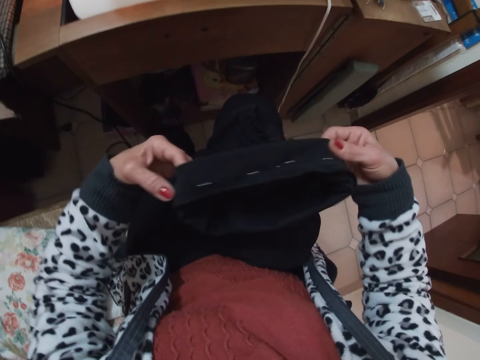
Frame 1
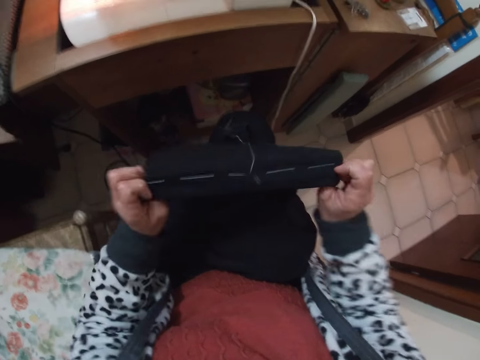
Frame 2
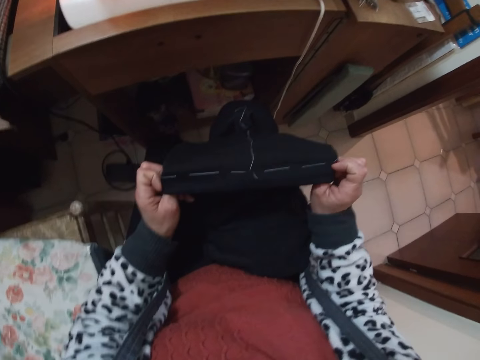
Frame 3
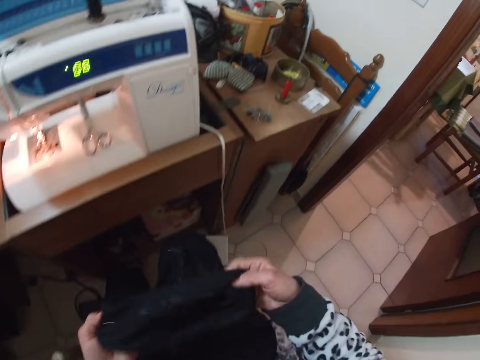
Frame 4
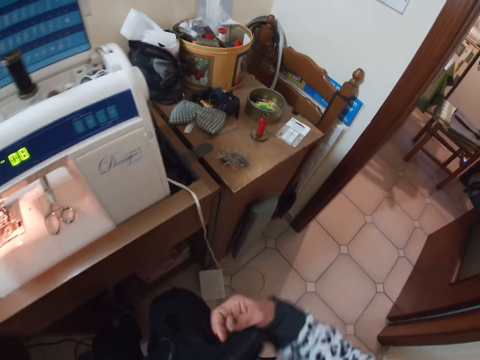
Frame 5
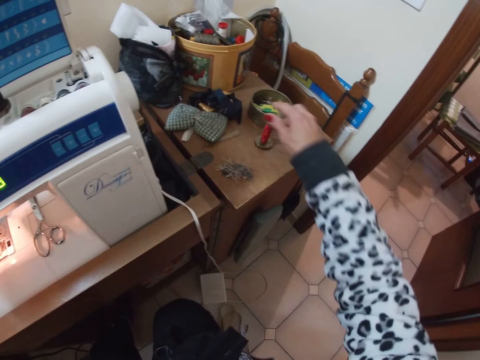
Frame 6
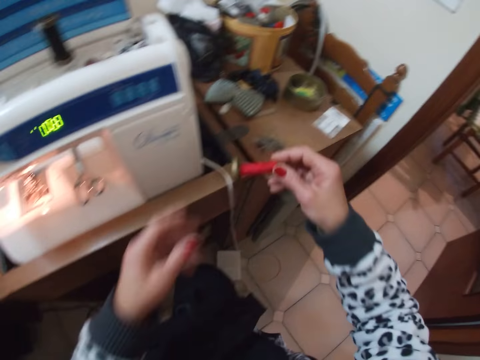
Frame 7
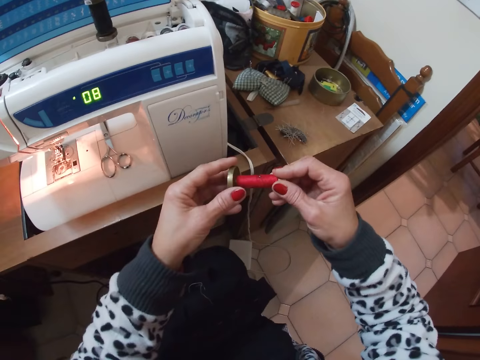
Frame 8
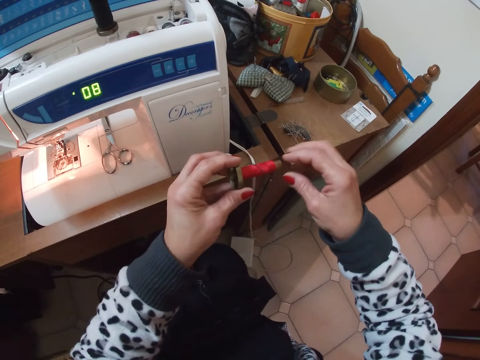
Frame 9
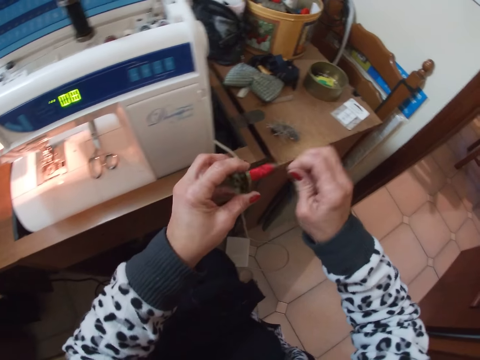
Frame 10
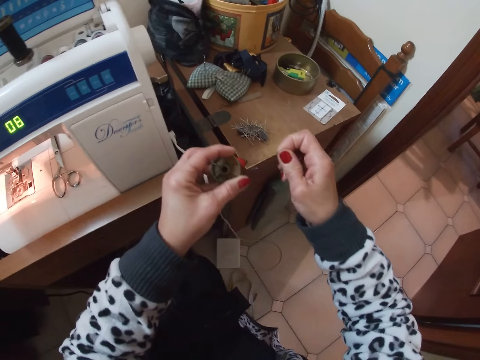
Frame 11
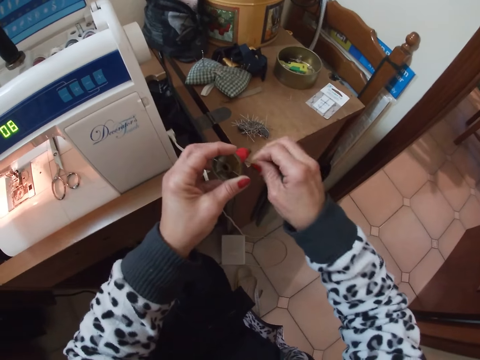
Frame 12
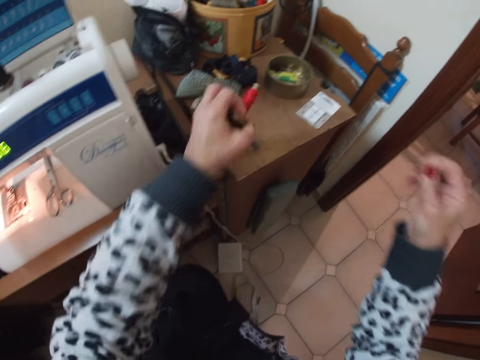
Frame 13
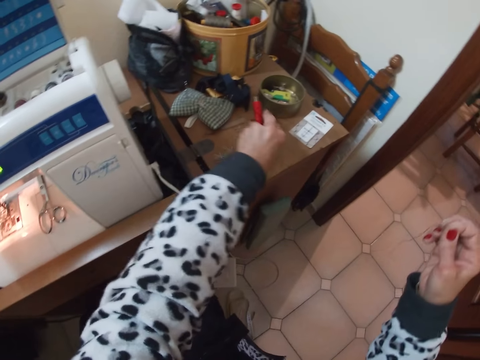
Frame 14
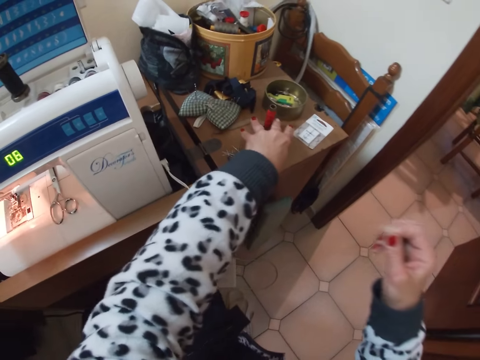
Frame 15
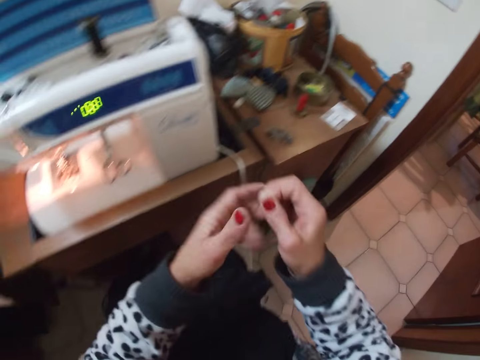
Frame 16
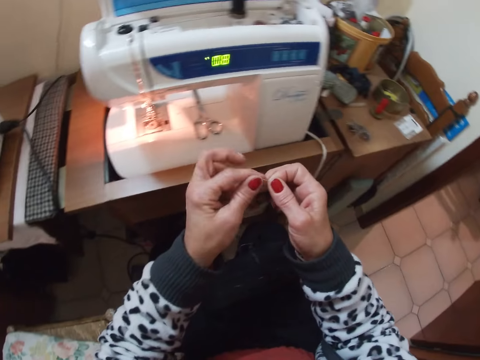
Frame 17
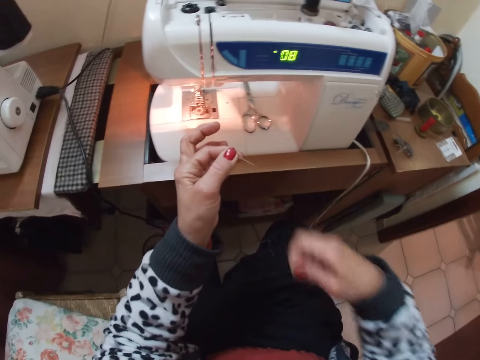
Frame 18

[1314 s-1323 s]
The camera wearer takes the sewing thread. They take the needle. They put down the sewing thread on the table.

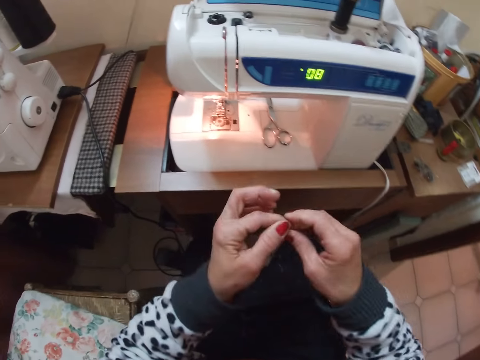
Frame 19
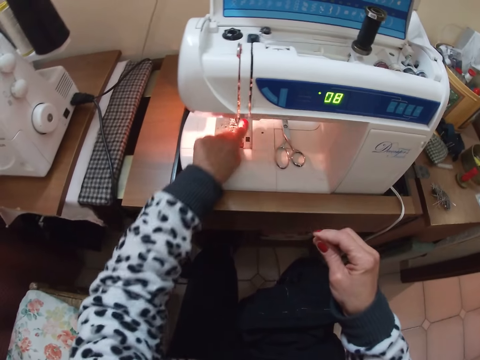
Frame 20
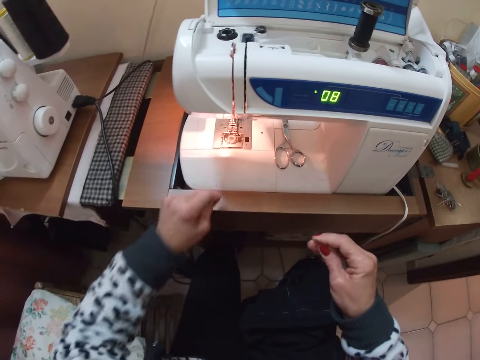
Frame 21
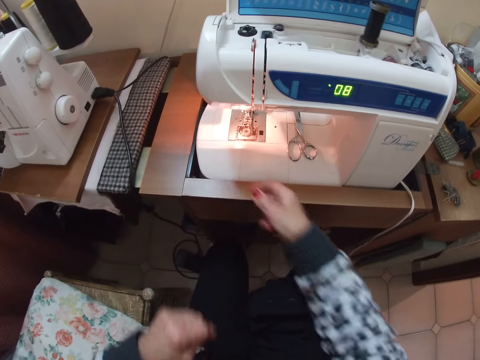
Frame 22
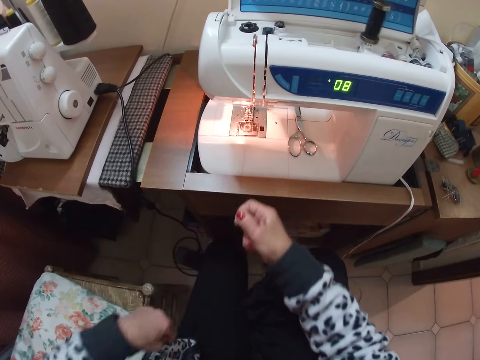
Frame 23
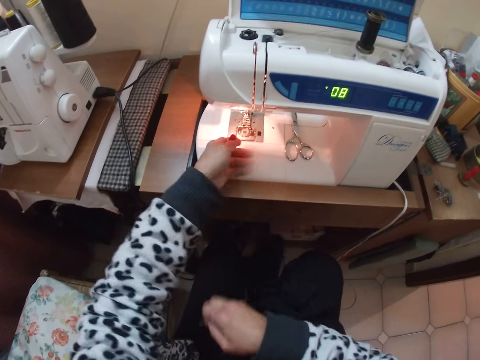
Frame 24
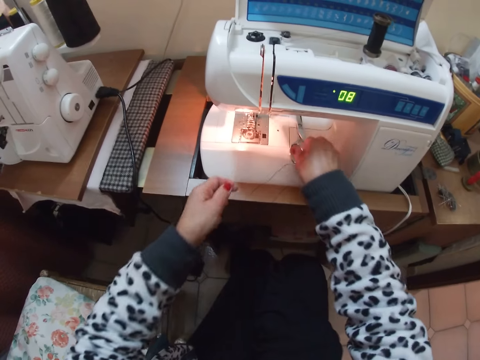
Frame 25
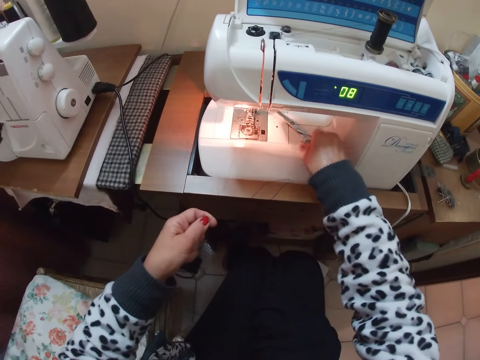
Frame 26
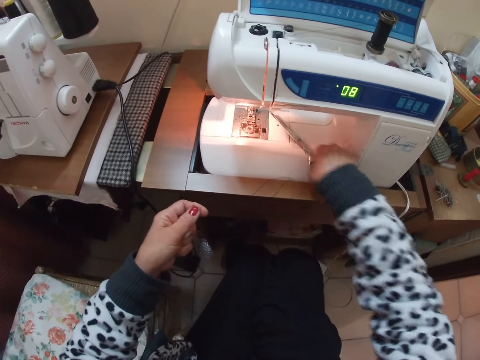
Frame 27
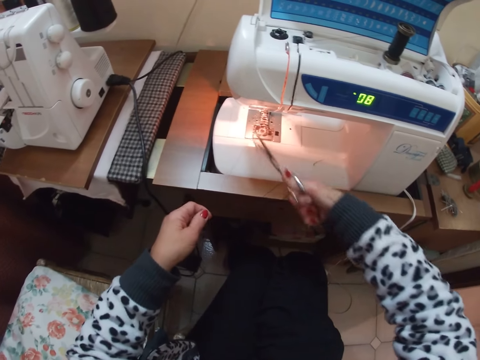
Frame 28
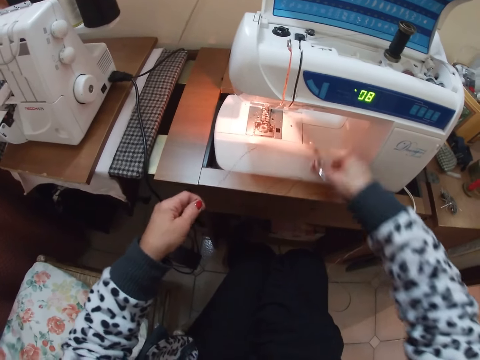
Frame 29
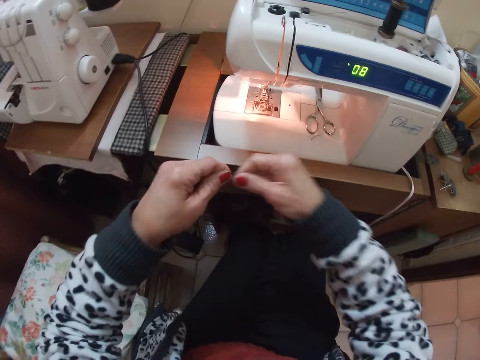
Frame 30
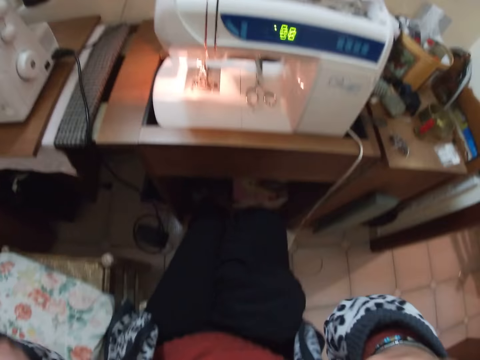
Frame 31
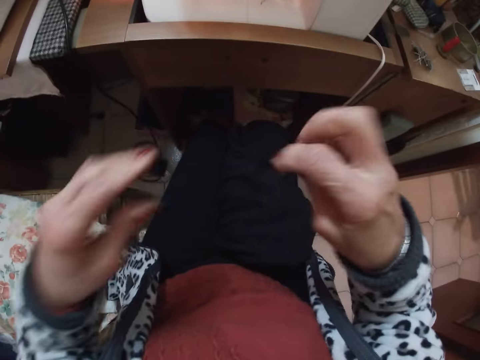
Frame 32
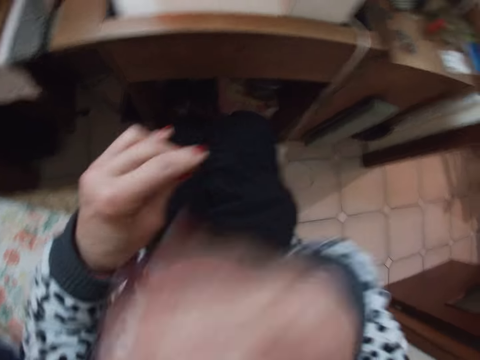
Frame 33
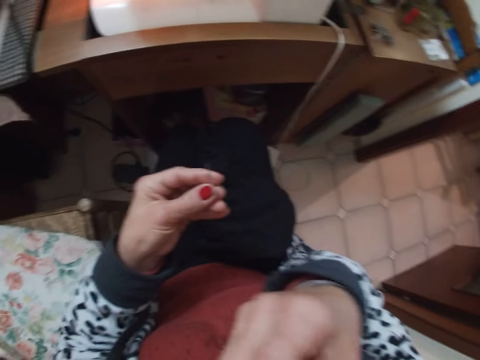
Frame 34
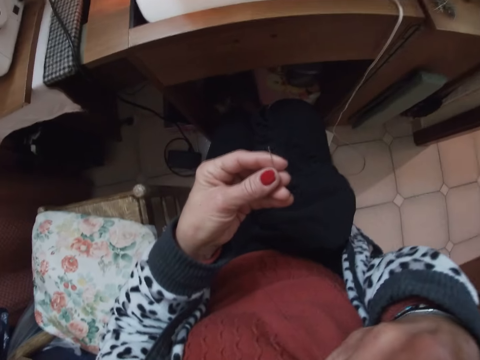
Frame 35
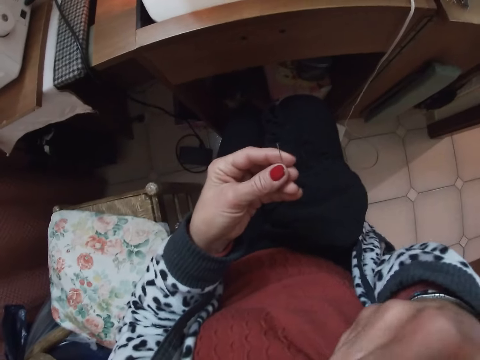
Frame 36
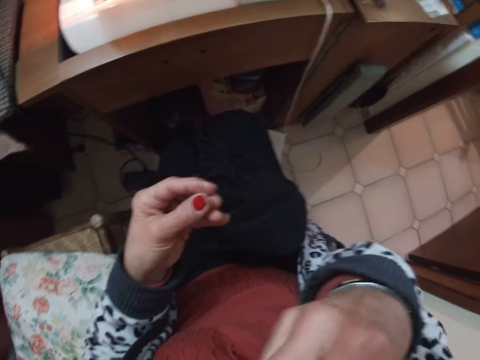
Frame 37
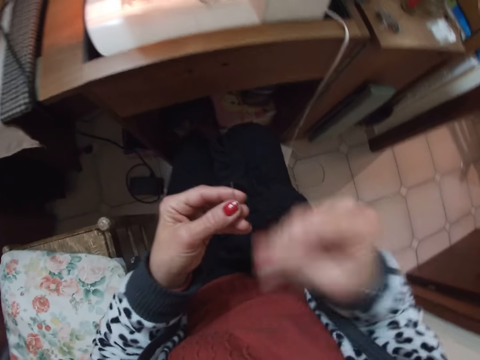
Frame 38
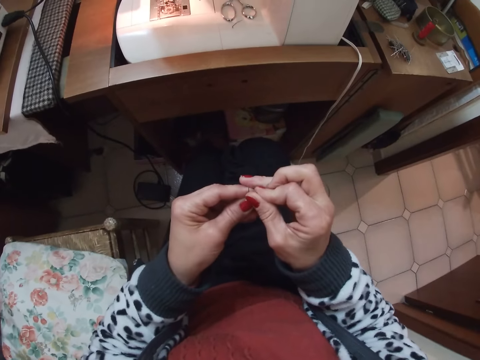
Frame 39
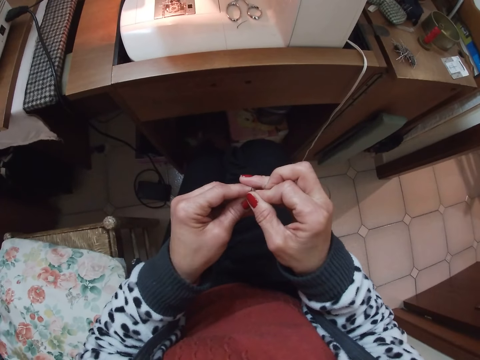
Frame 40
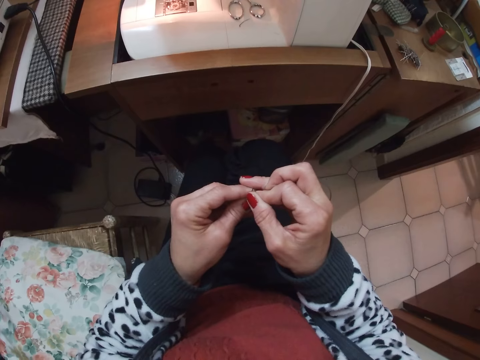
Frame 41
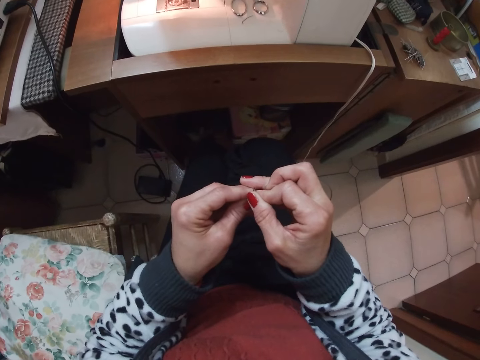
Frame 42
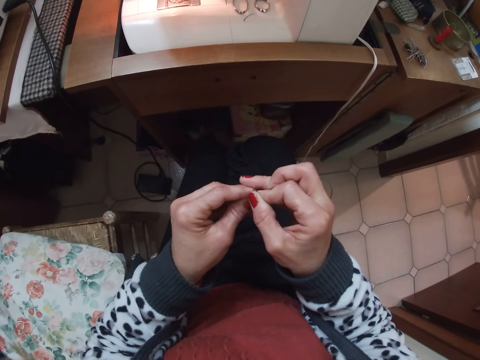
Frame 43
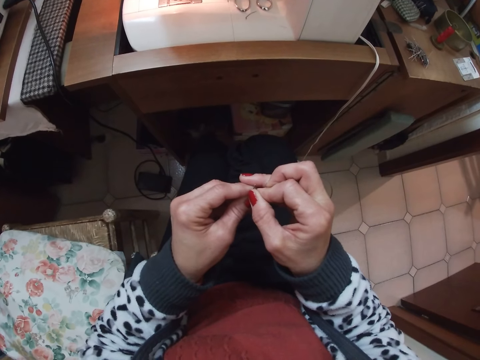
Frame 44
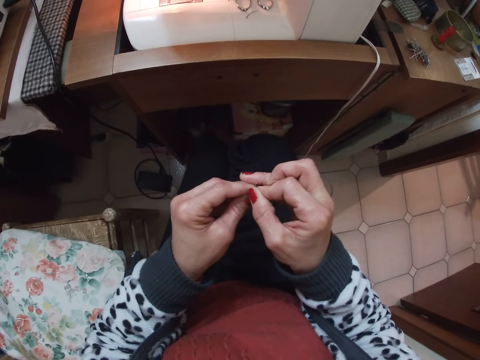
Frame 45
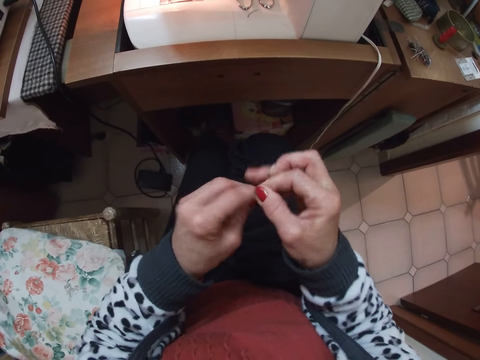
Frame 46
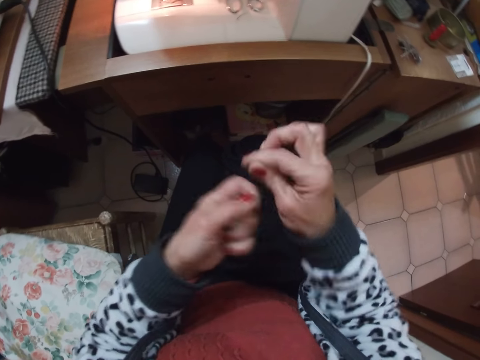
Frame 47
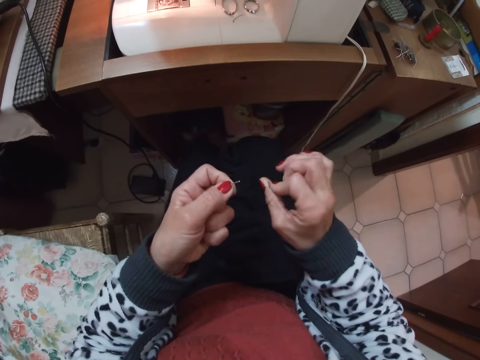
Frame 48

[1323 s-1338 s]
The camera wearer pulls the thread from the machine. She takes the scissors. She cuts the thread. She puts down the scissors. She puts the thread in her mouth. She puts the thread into the needle.

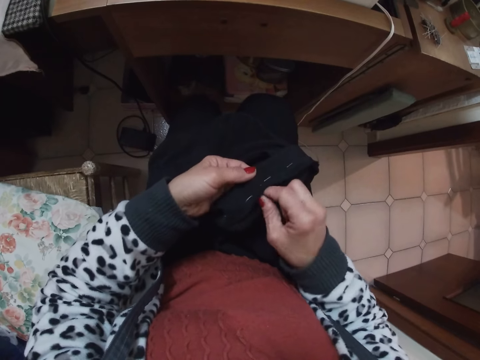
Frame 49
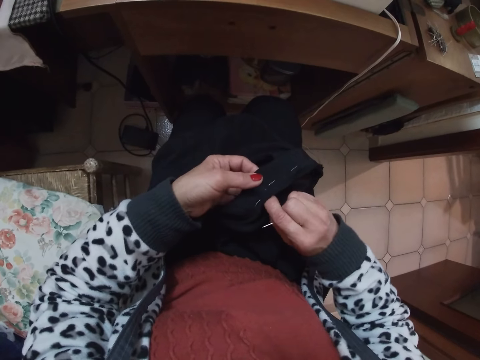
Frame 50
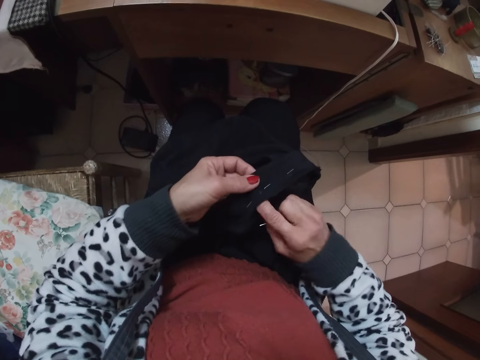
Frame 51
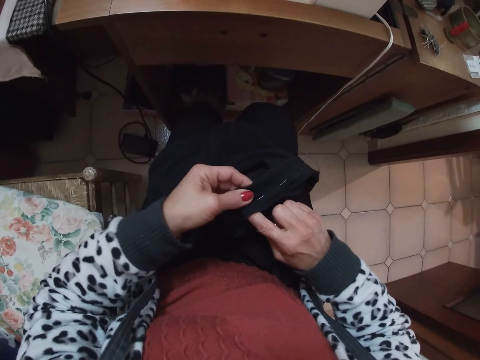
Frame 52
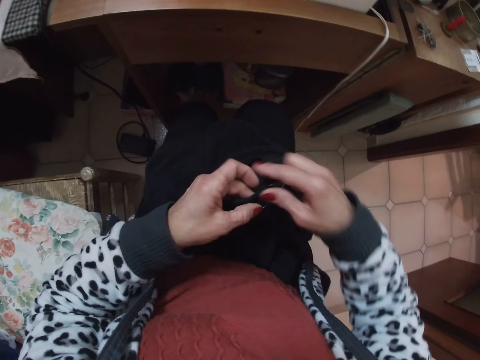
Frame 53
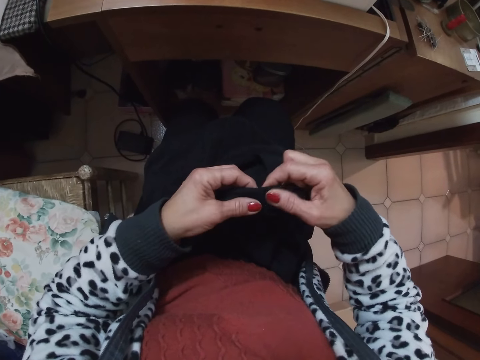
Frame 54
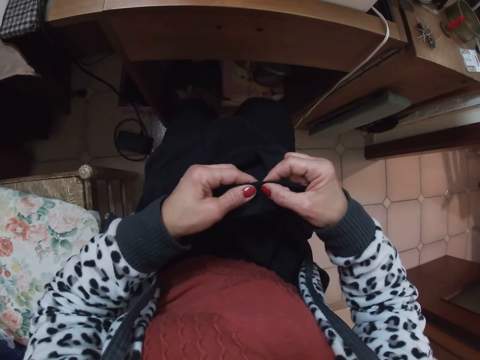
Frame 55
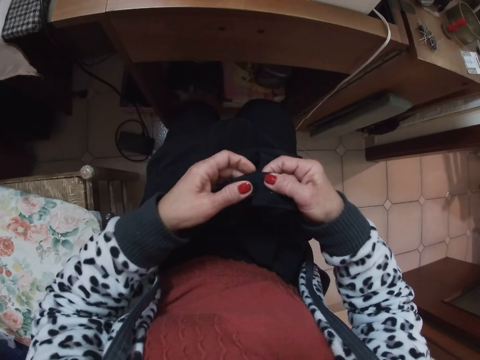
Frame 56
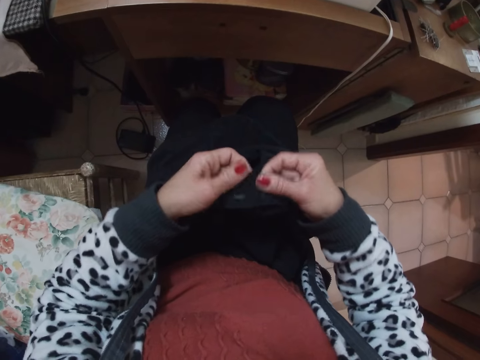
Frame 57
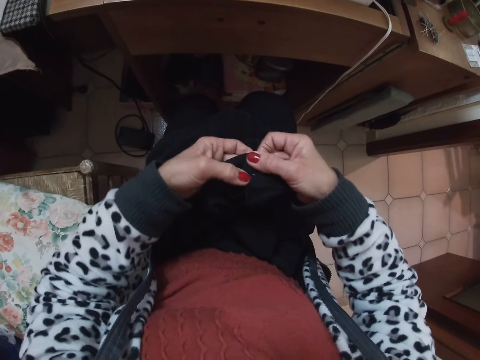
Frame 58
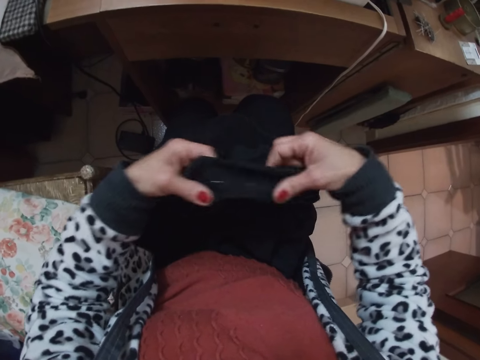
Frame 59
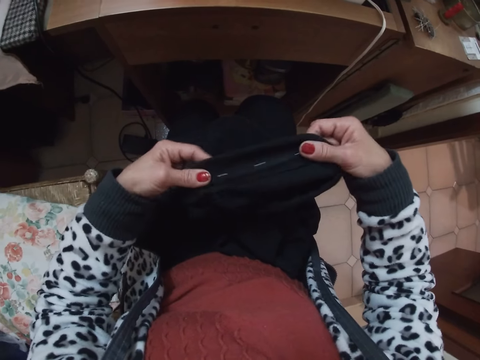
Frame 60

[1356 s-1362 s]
The camera wearer holds the cloth with her hand.
